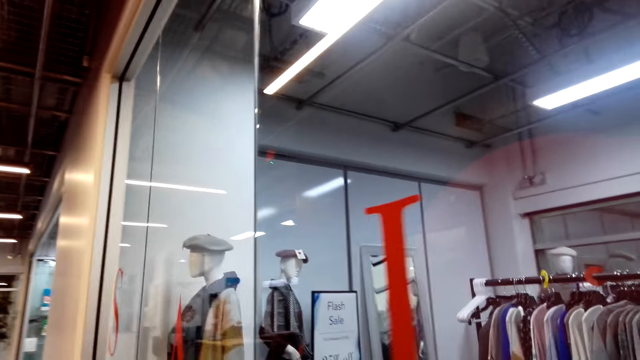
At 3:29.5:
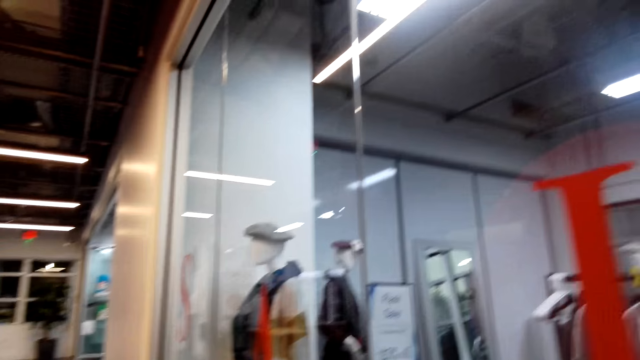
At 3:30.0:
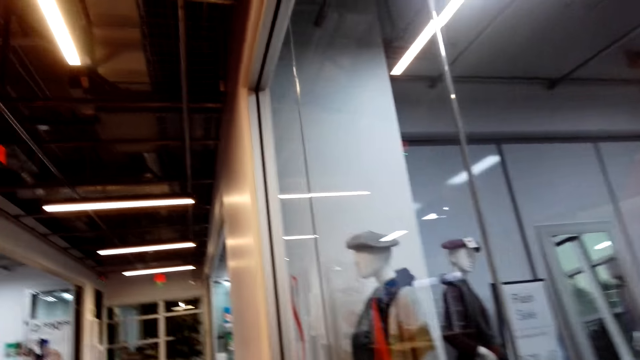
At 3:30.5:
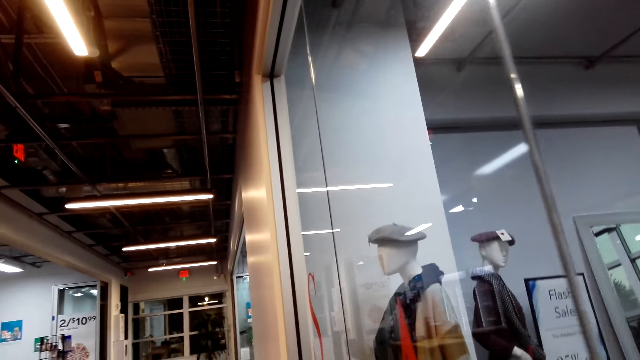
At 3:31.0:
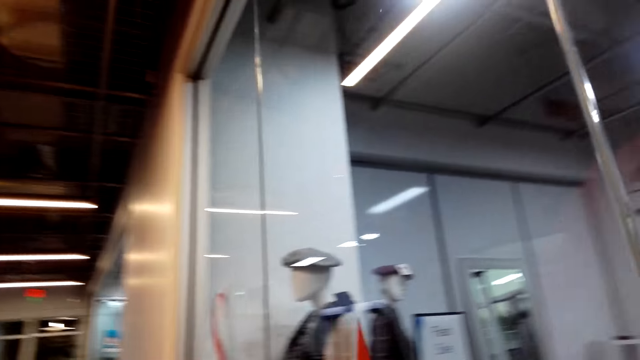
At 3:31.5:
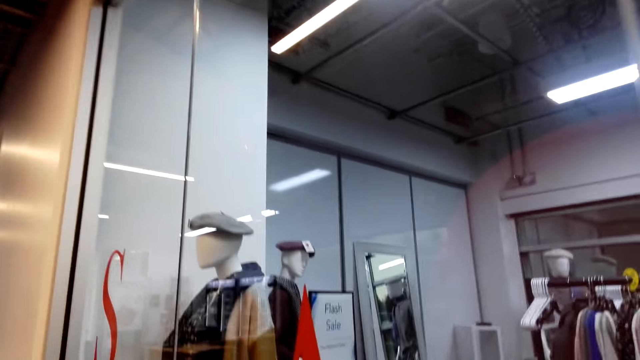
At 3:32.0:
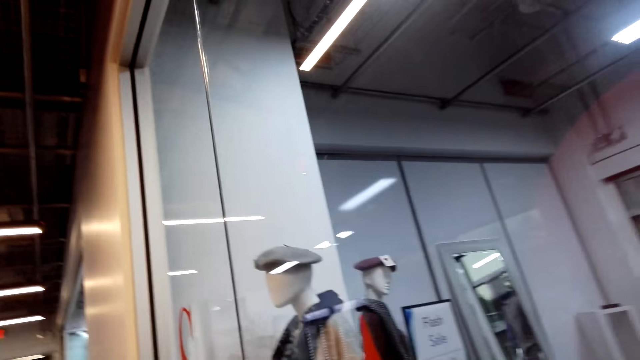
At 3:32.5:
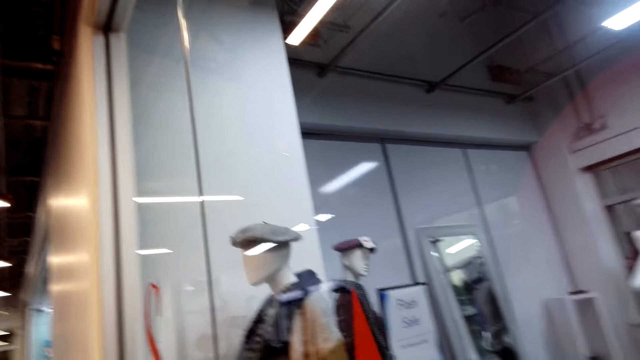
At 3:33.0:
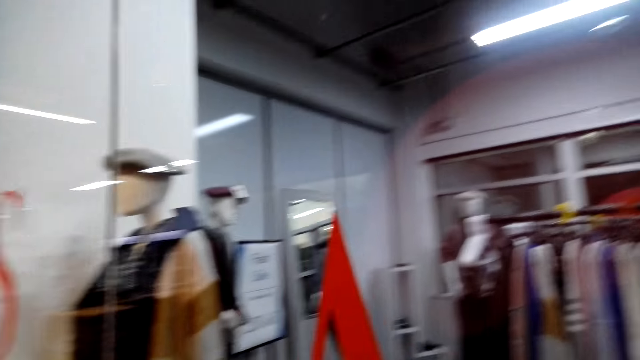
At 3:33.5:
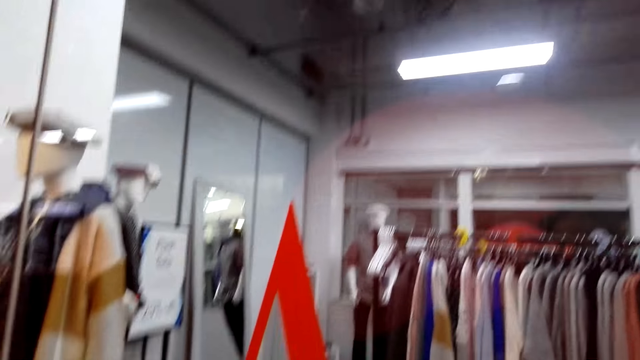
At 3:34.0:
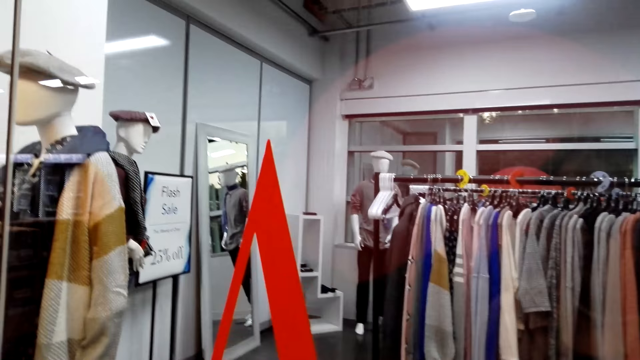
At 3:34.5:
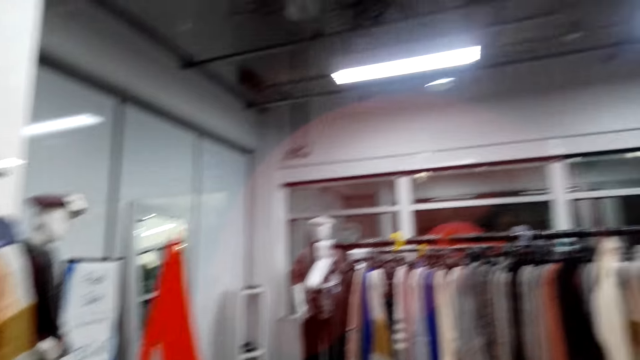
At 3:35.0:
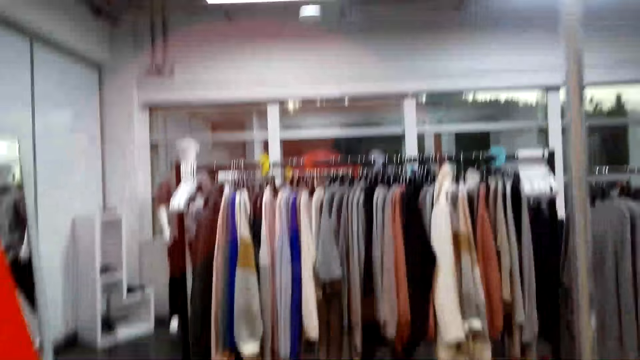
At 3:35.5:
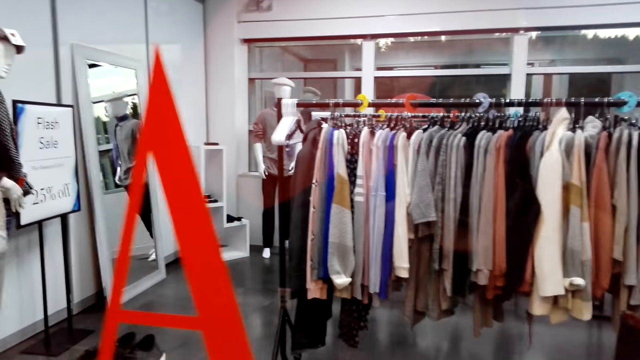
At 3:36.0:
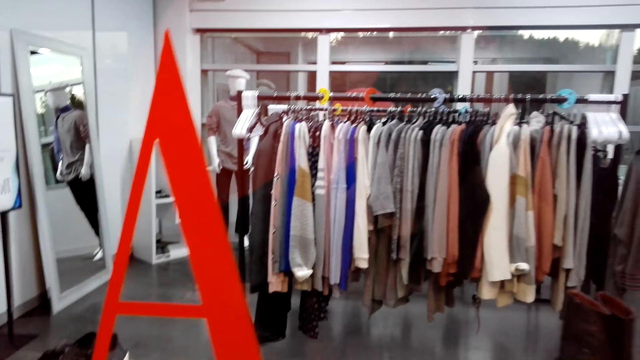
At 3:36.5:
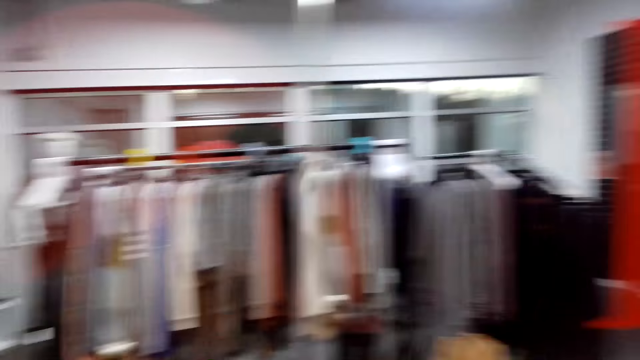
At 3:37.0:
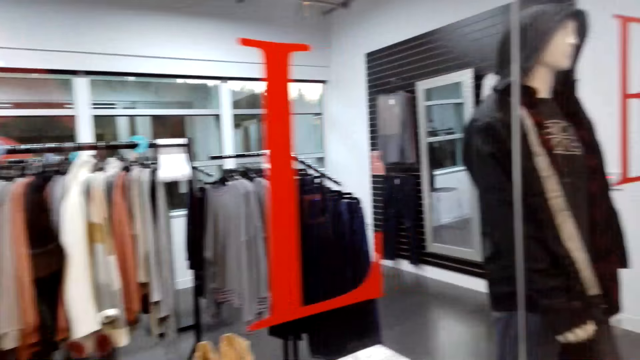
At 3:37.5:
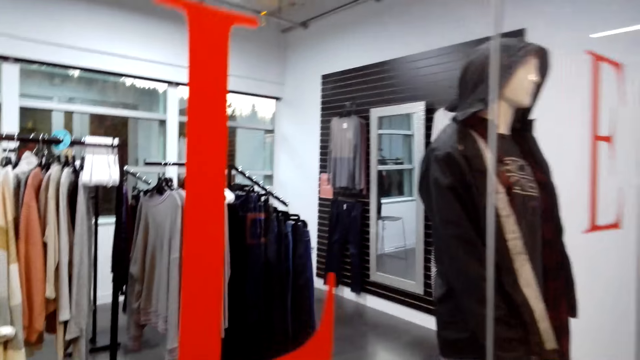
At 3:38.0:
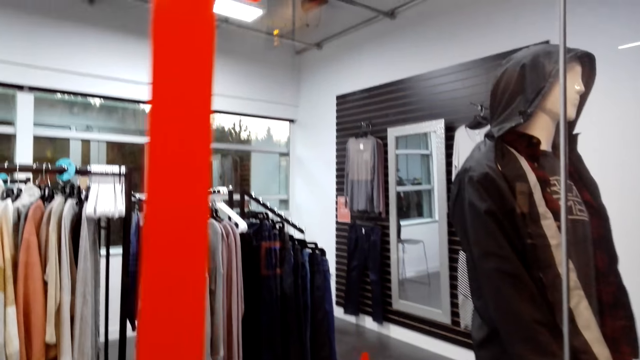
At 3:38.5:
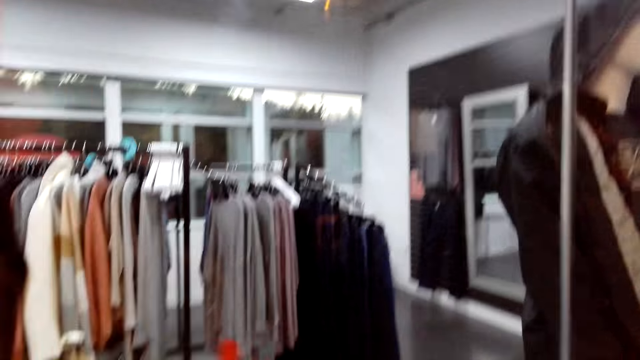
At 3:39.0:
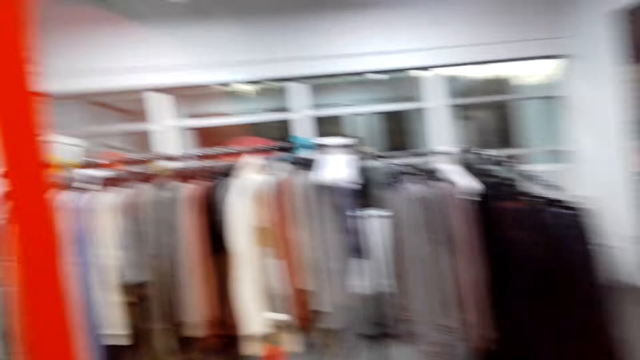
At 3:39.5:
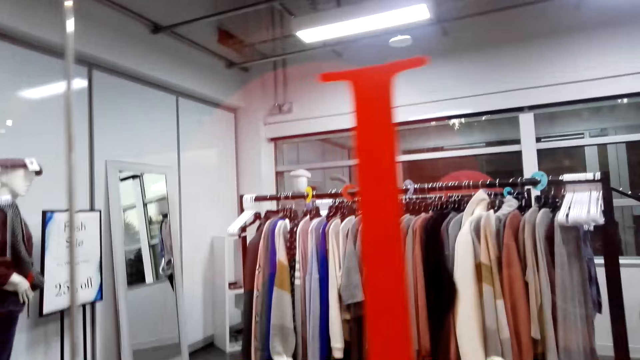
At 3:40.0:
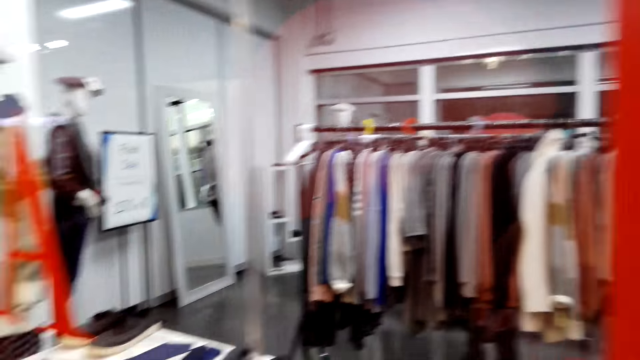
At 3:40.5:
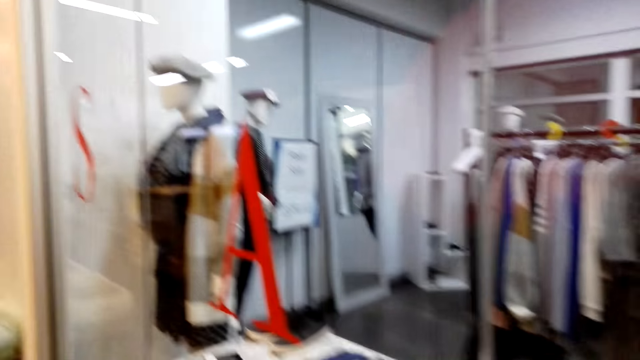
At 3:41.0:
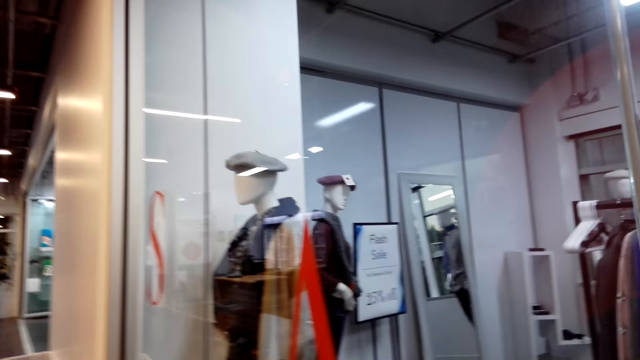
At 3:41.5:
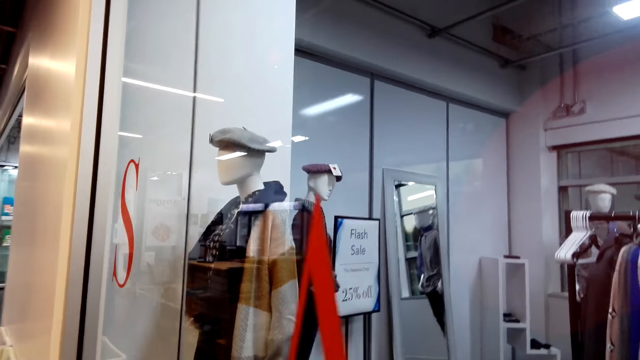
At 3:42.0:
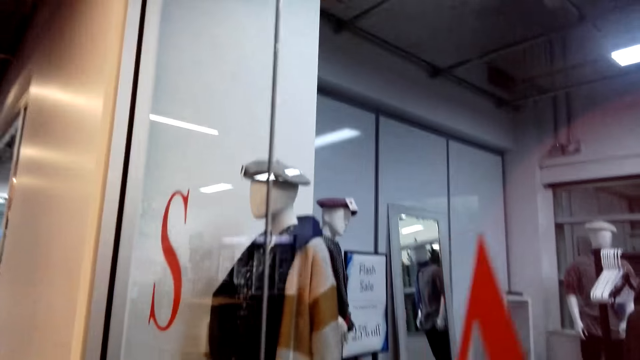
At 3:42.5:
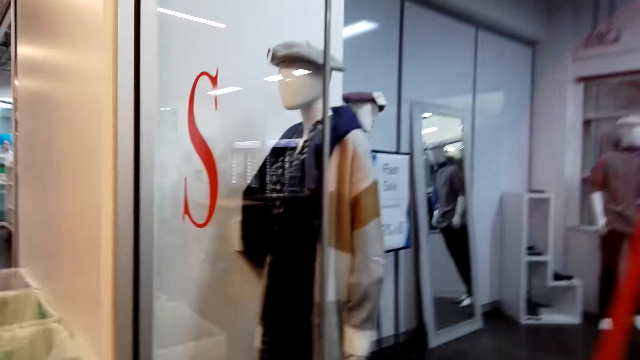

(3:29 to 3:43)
The camera wearer walks around. They turn around. They walk around.

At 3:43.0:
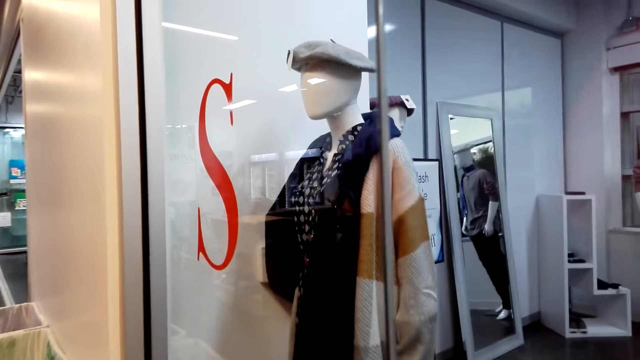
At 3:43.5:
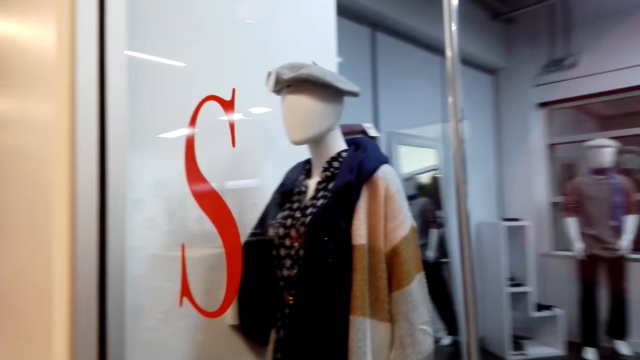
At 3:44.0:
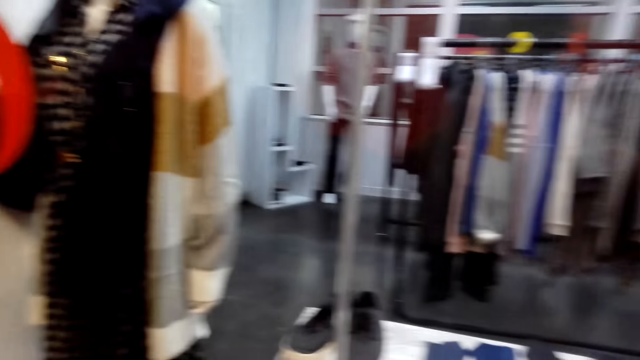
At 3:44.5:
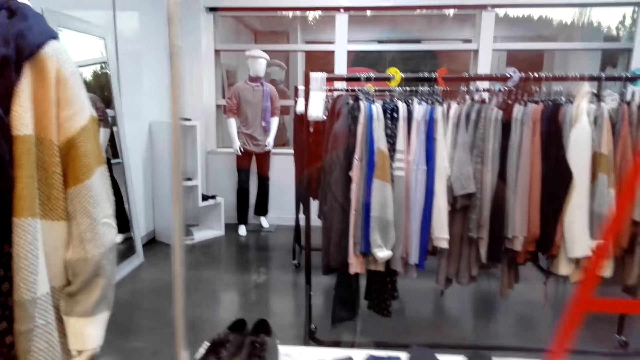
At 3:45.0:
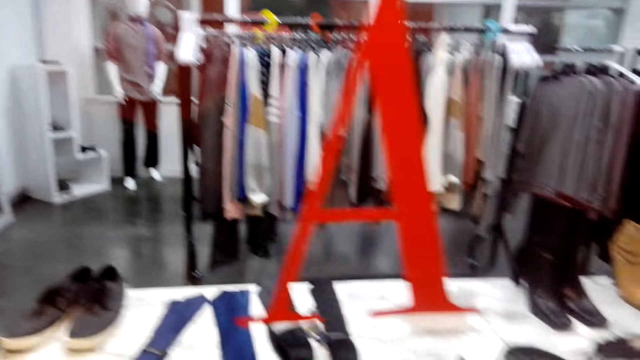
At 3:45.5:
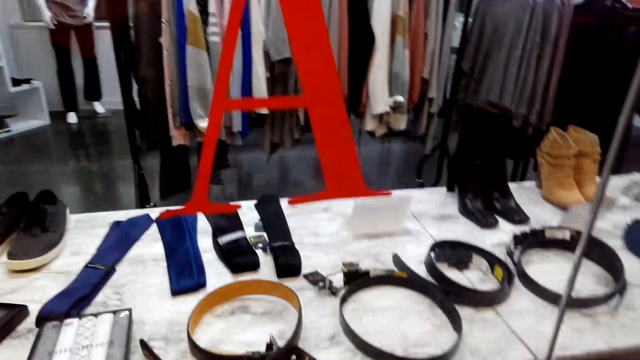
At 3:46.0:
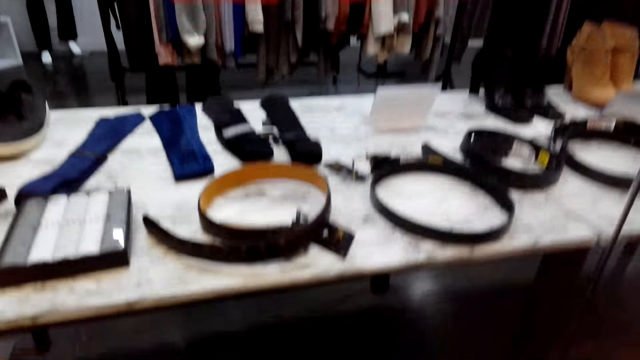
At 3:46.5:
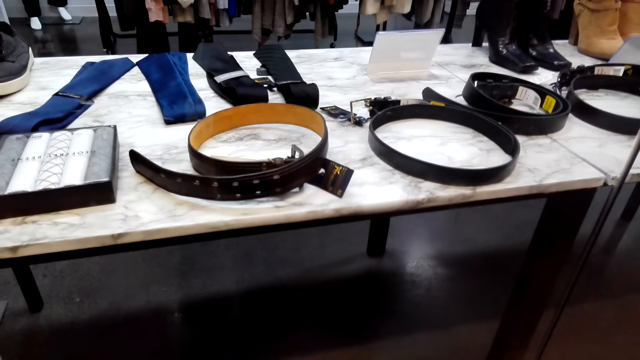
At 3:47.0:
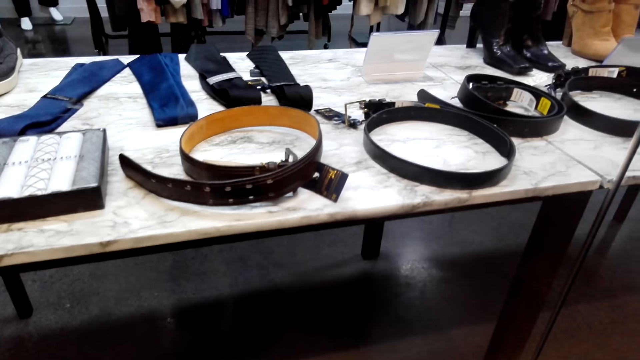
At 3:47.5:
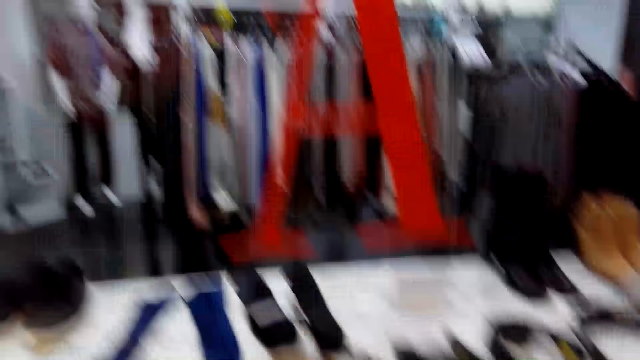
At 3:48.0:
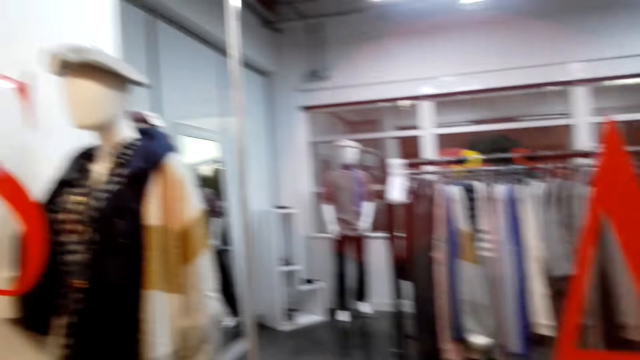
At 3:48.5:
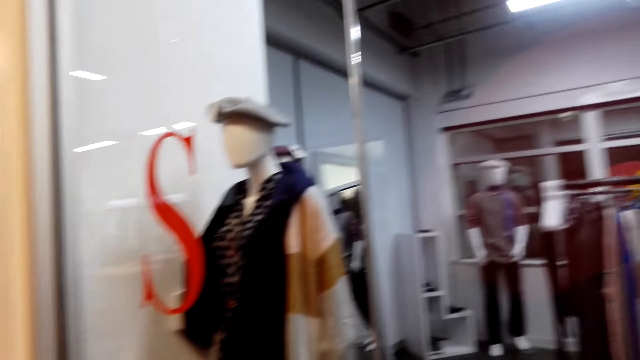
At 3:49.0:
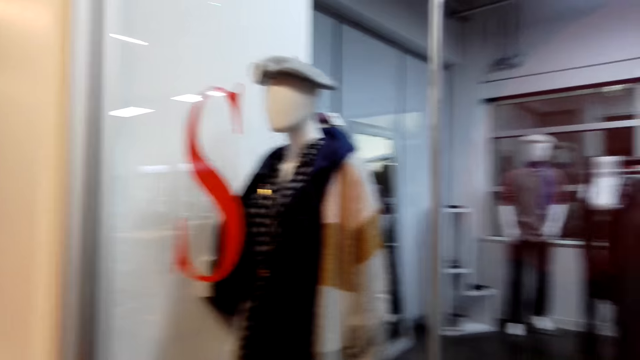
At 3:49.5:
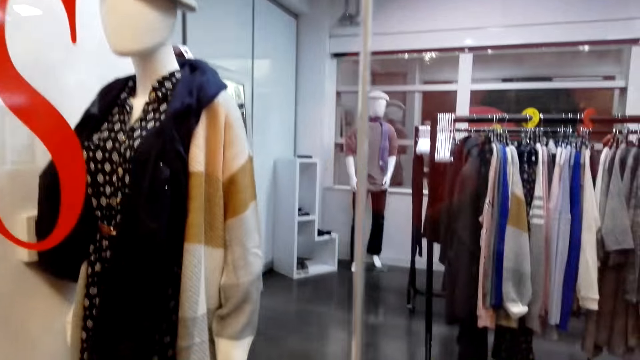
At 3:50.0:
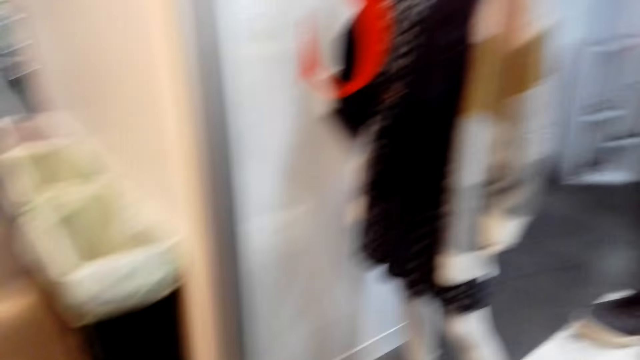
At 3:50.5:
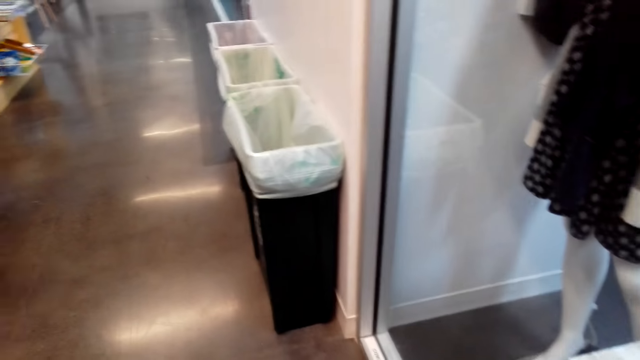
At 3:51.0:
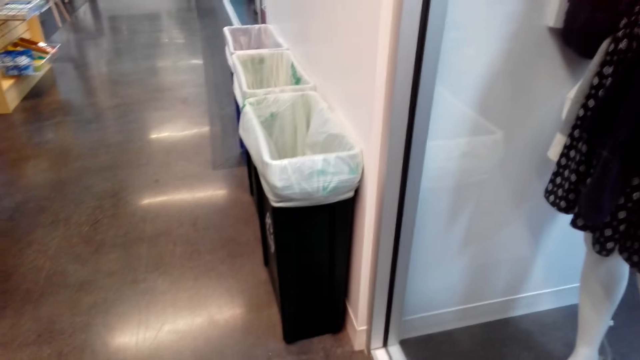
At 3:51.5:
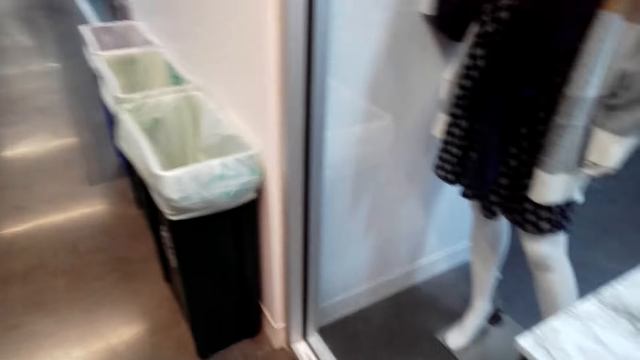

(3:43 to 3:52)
The camera wearer turns around.
